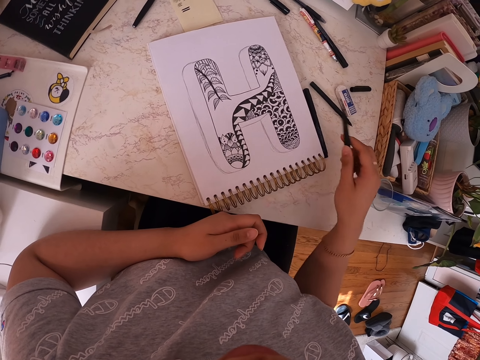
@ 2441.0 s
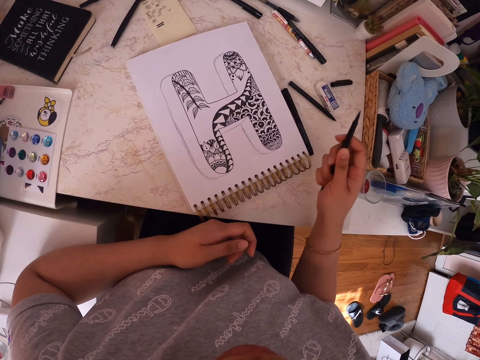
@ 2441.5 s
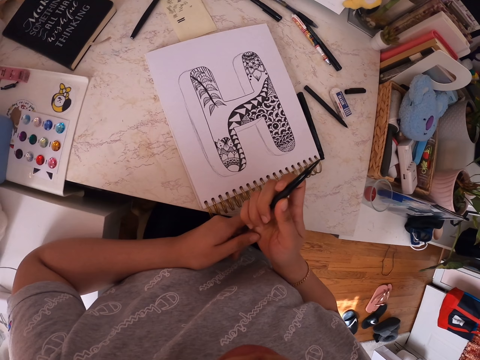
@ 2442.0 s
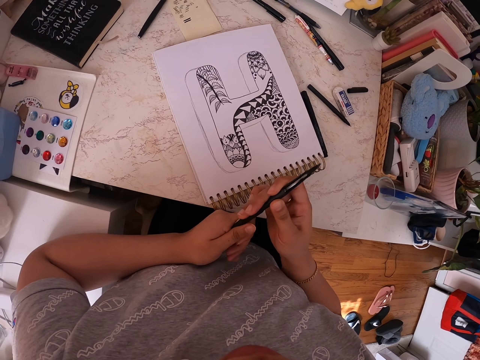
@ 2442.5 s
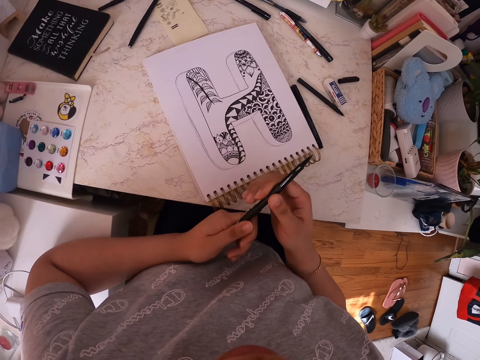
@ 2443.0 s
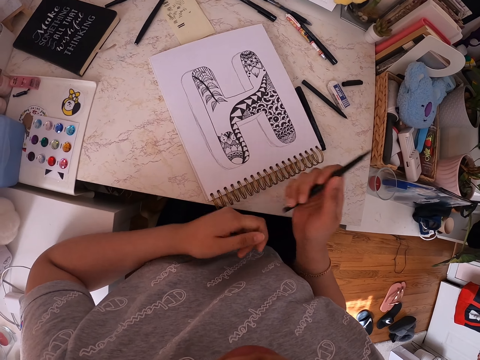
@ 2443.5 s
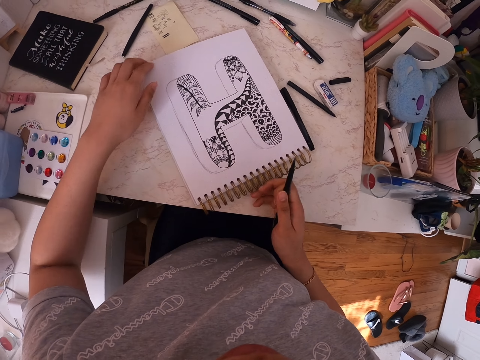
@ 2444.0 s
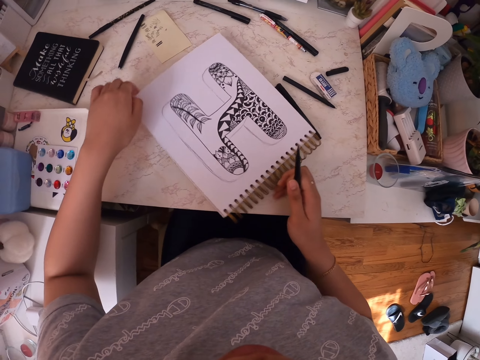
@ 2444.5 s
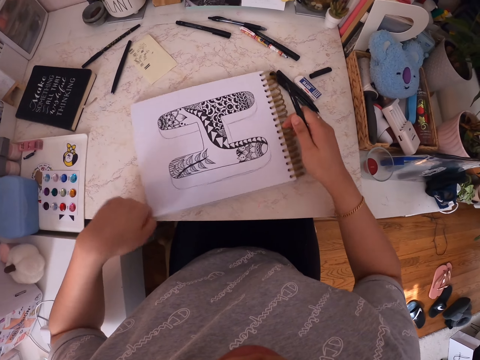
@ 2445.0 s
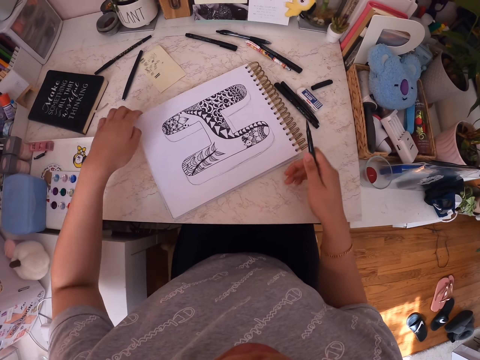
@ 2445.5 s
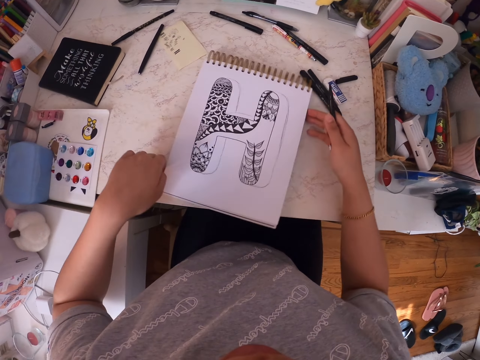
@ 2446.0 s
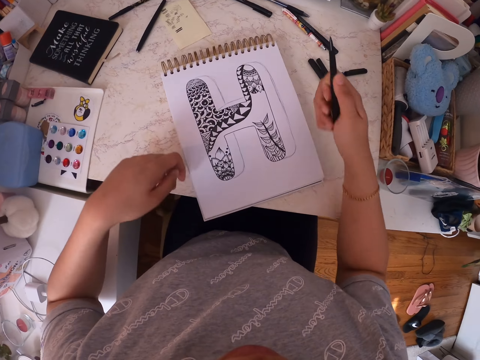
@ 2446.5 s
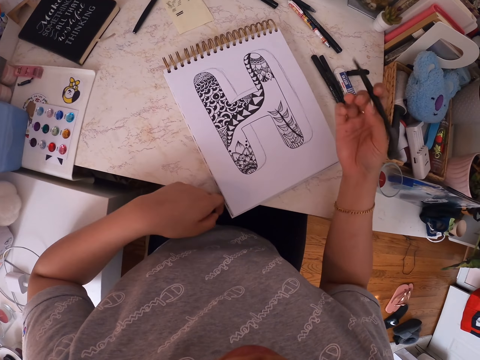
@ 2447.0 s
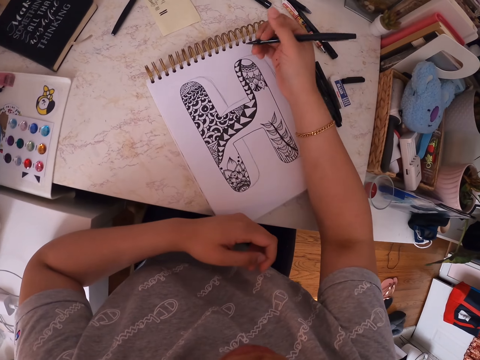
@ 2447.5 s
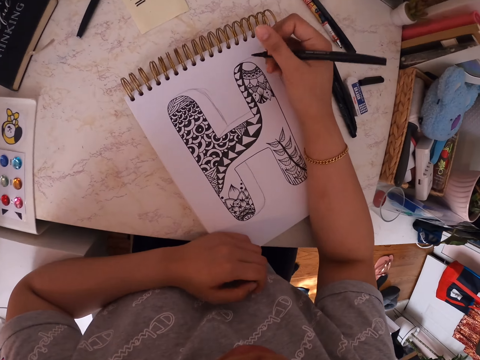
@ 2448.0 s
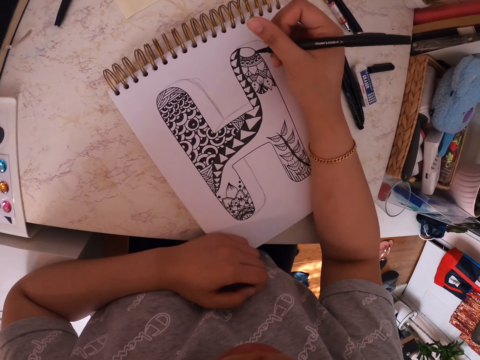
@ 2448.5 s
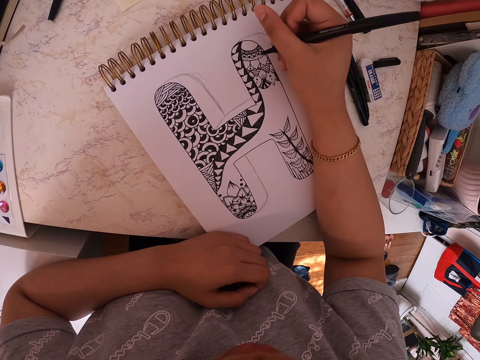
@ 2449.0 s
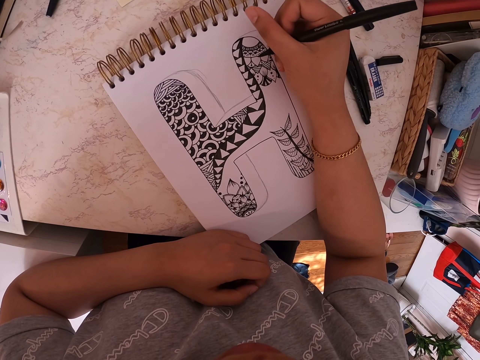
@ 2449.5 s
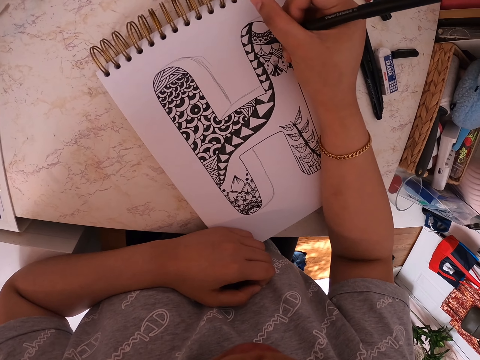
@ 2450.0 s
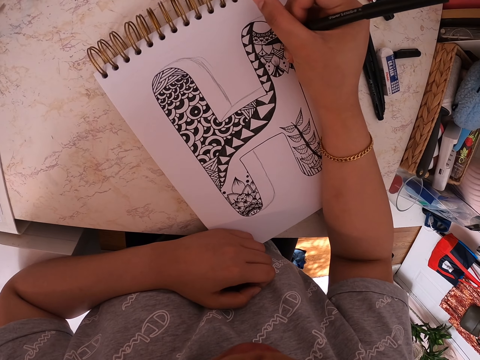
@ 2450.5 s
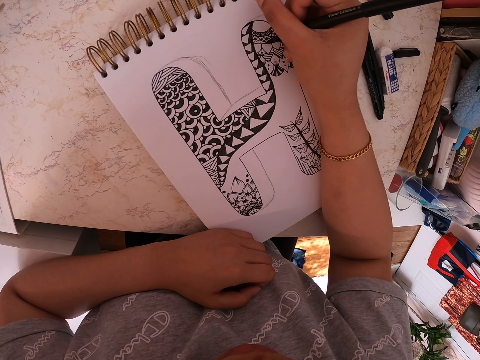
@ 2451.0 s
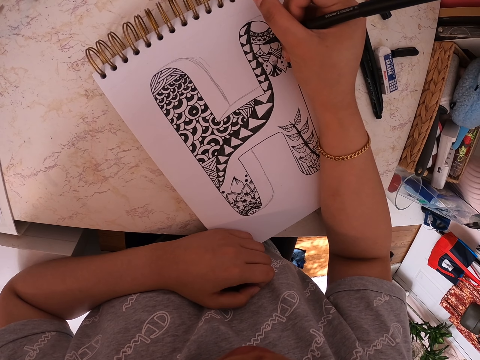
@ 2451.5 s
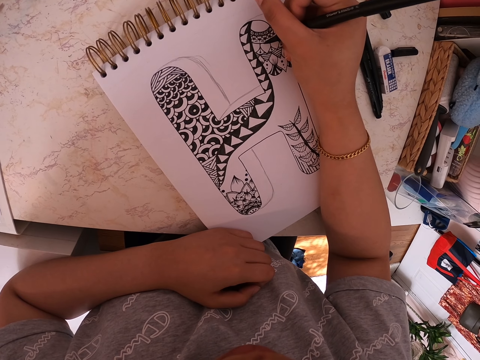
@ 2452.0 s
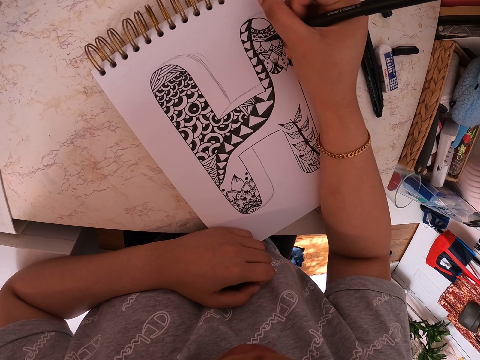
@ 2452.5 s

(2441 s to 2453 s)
The camera wearer holds the pen with both hands. He puts back the marker pen in his left hand. He picks the marker pen from his left hand. He rotates the drawing book. He draws on the drawing book using the marker pen.

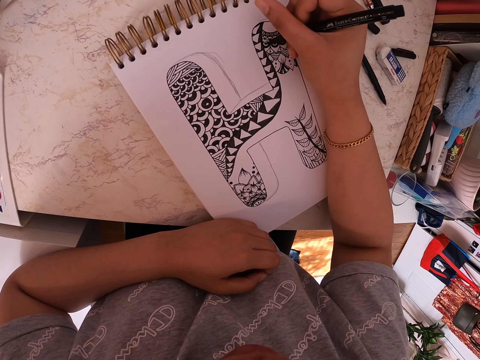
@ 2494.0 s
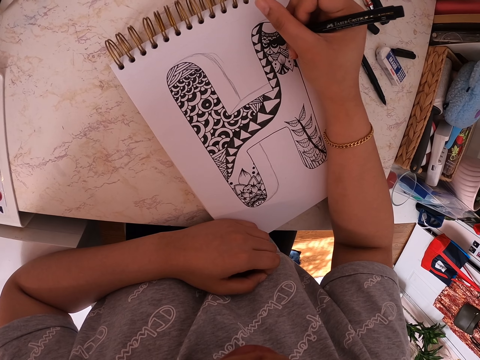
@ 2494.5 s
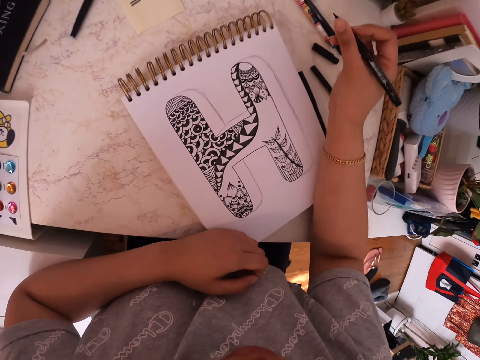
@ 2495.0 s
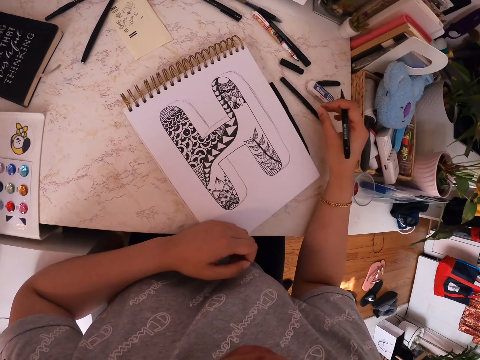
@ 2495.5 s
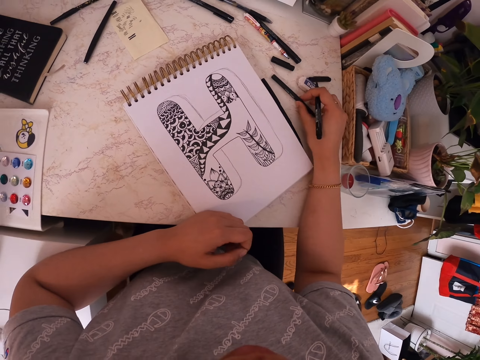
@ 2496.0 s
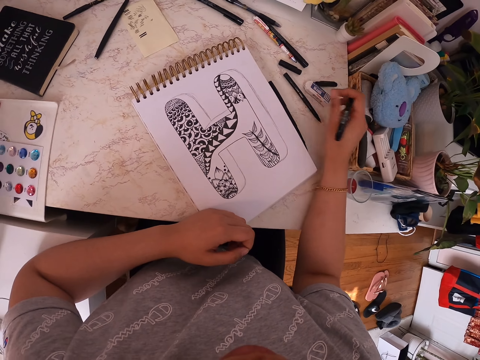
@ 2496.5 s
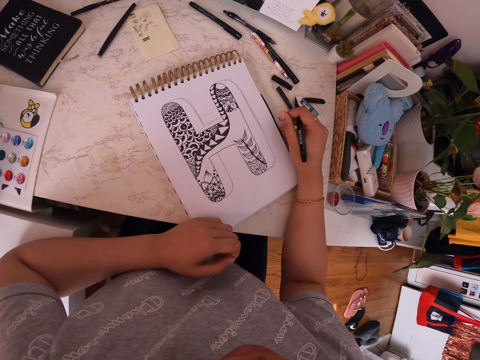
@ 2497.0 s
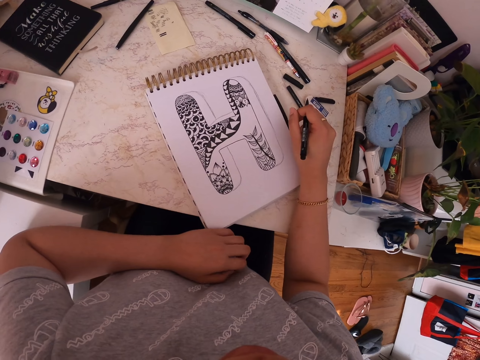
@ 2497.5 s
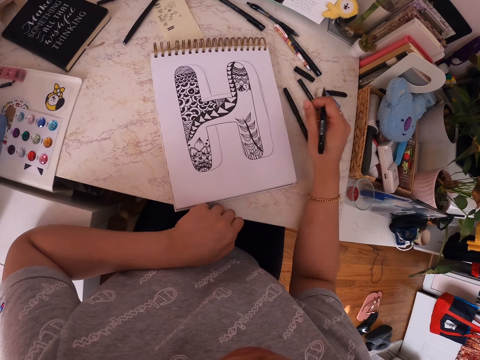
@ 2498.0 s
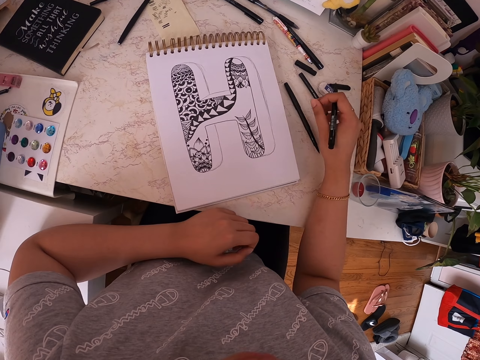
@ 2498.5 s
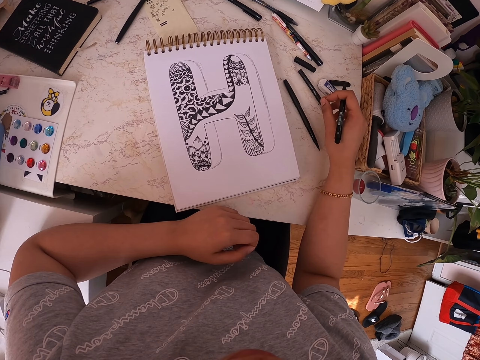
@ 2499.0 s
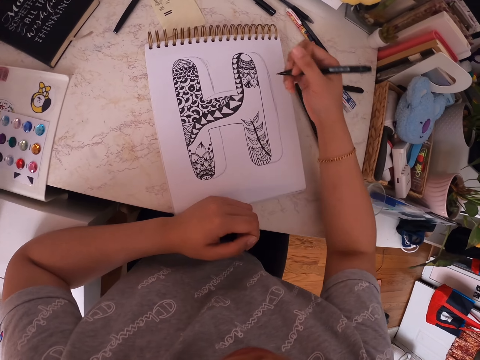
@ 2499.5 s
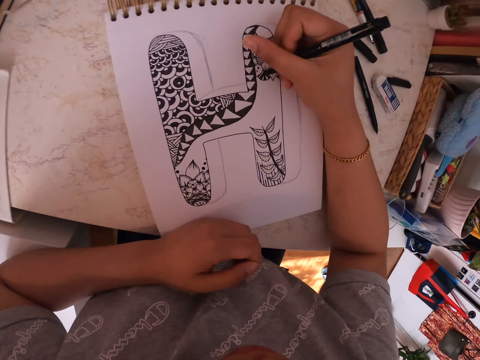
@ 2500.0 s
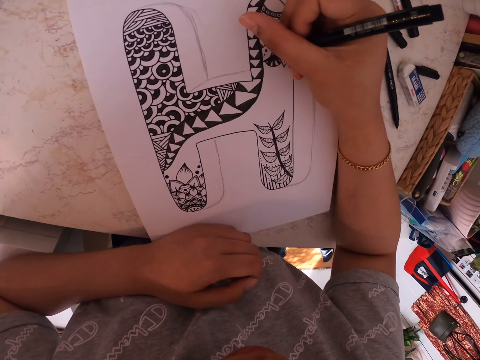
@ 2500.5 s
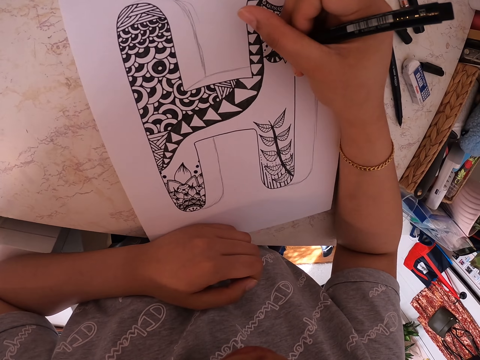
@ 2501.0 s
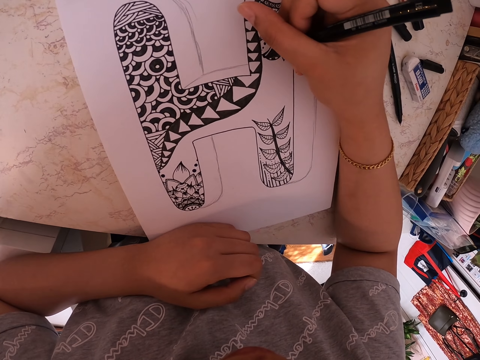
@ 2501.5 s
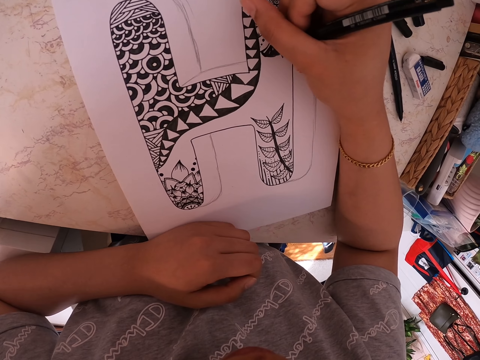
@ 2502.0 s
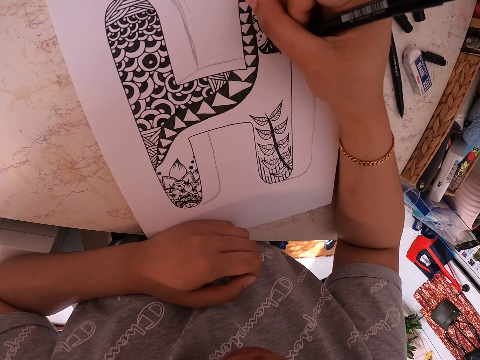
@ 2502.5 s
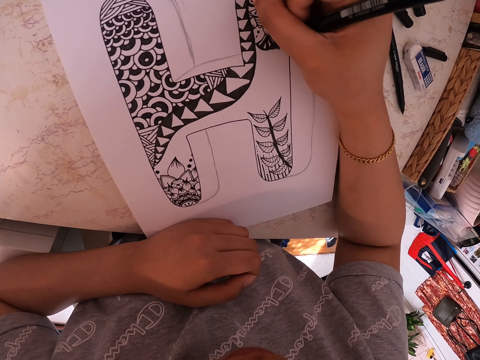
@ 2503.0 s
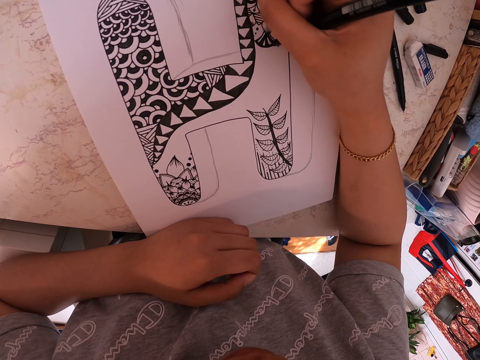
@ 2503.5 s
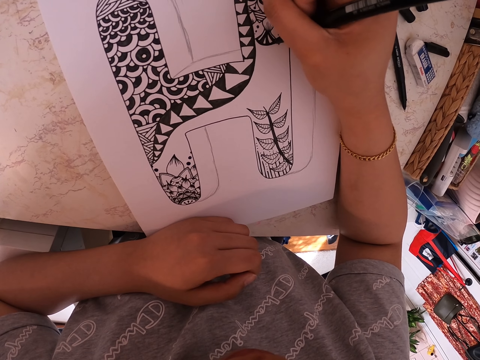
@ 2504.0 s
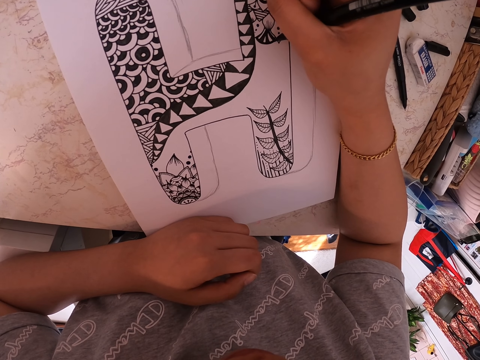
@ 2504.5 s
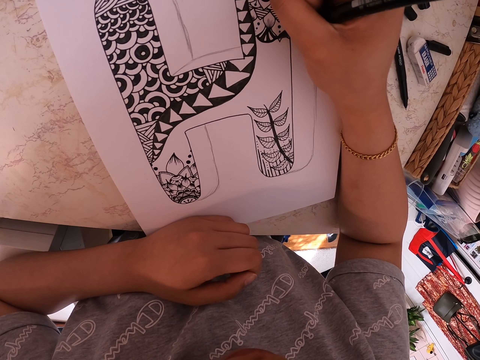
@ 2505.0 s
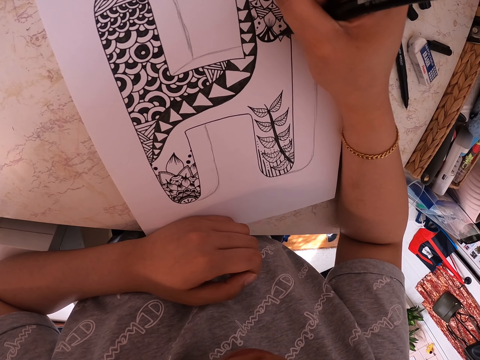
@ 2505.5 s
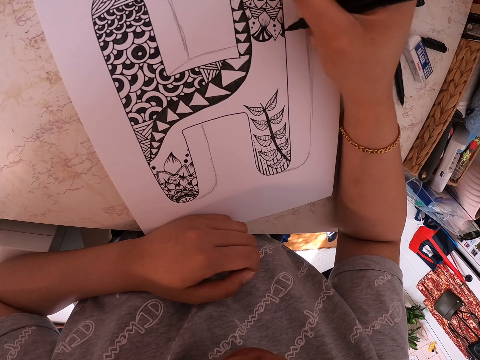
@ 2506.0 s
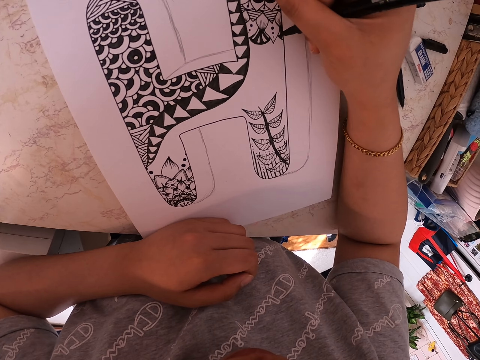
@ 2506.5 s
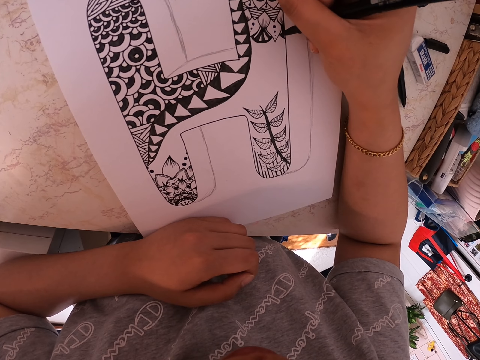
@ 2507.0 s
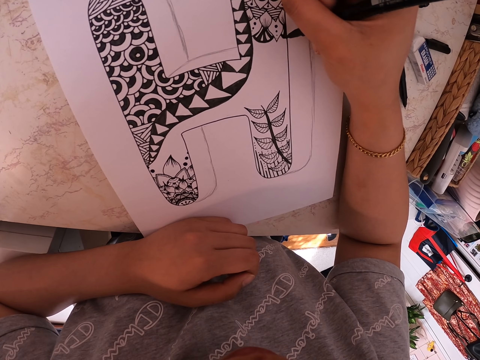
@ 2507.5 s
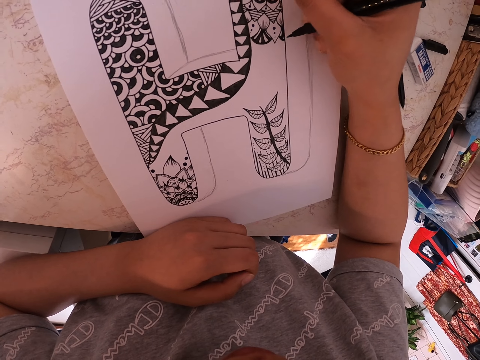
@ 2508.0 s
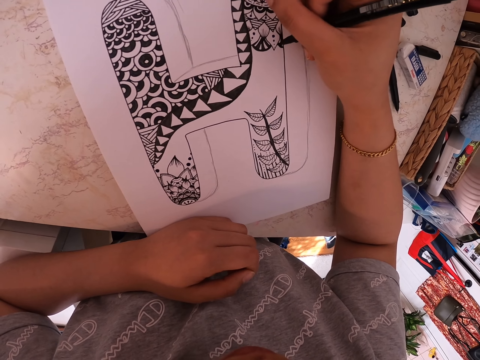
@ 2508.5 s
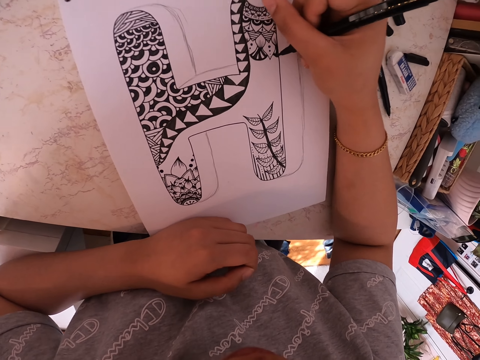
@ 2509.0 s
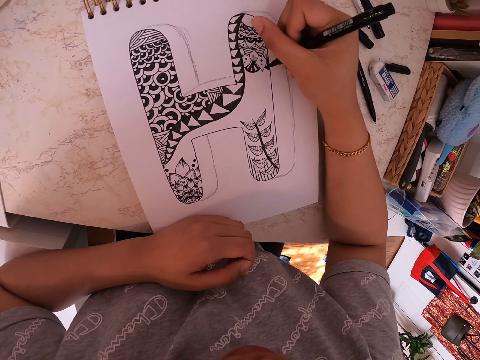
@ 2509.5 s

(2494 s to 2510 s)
The camera wearer stares at a drawing. They hold a marker pen on the table. They push the drawing book. They draw on the drawing book using the marker pen.
